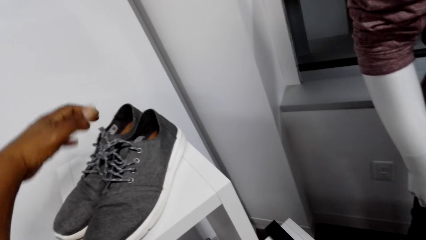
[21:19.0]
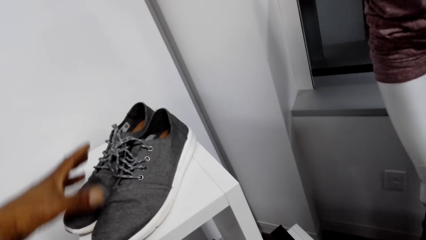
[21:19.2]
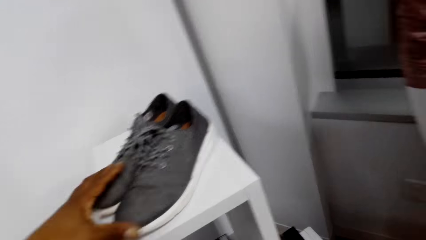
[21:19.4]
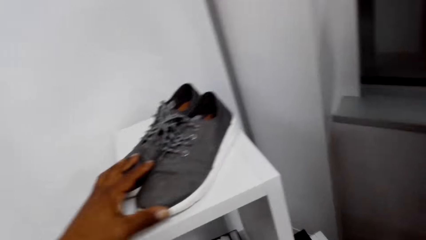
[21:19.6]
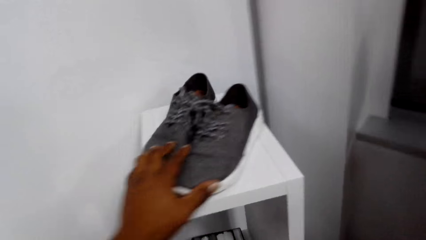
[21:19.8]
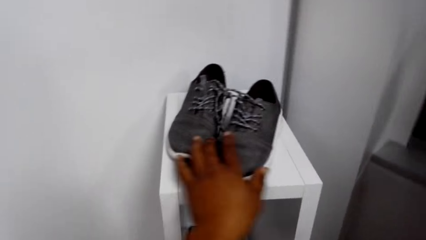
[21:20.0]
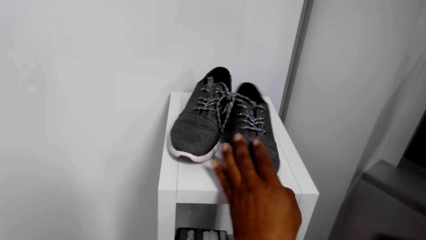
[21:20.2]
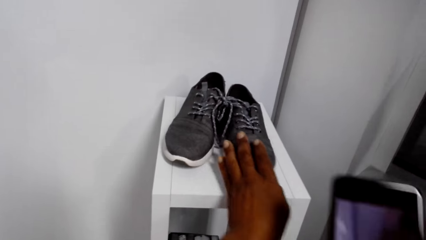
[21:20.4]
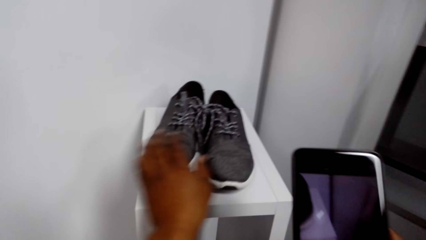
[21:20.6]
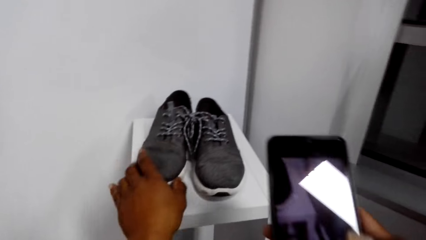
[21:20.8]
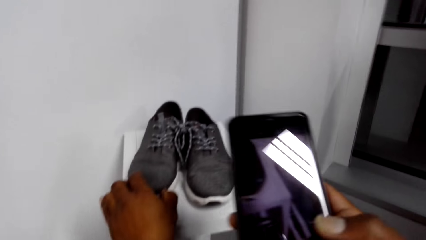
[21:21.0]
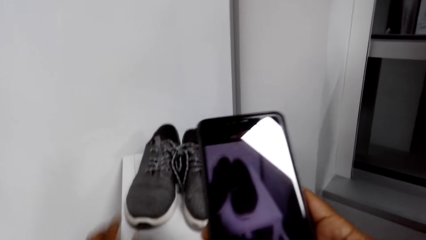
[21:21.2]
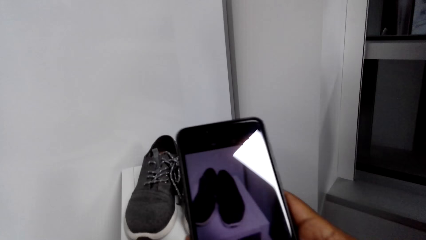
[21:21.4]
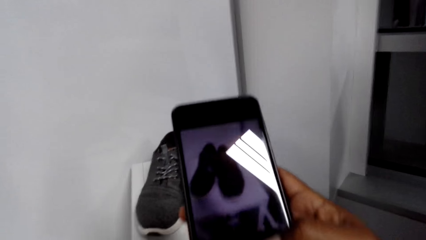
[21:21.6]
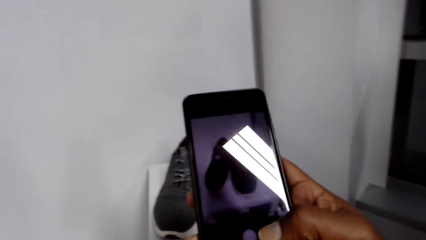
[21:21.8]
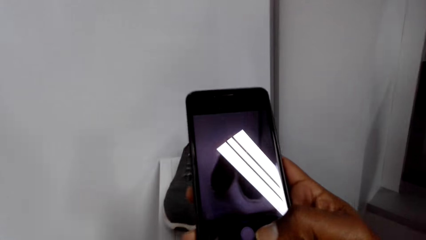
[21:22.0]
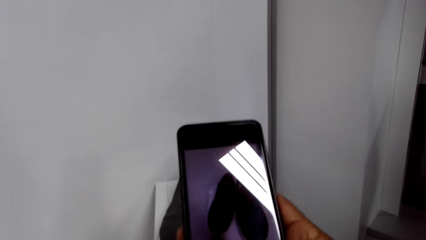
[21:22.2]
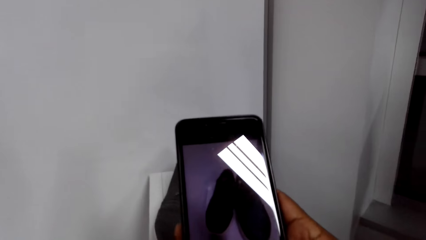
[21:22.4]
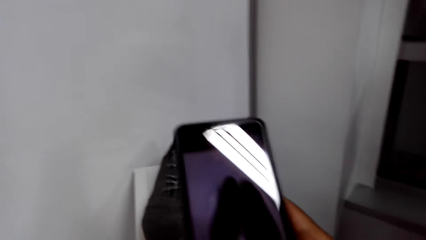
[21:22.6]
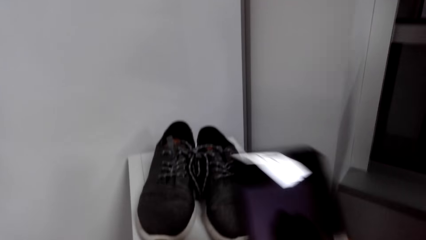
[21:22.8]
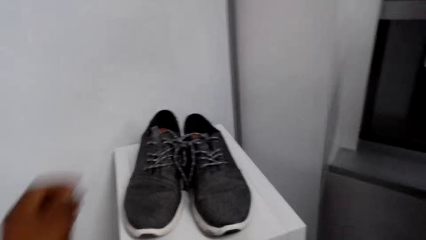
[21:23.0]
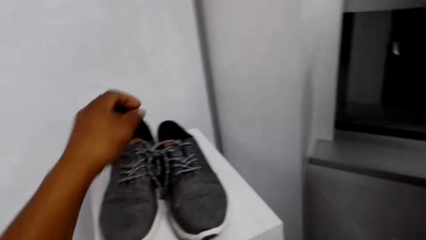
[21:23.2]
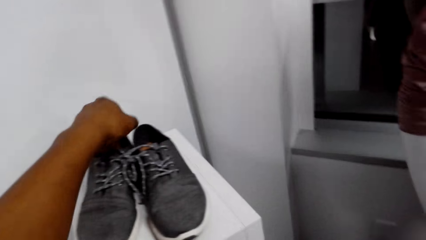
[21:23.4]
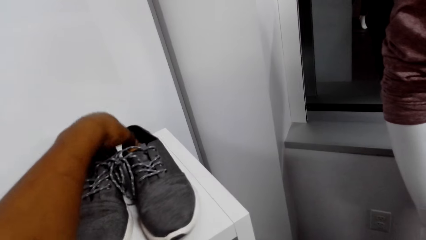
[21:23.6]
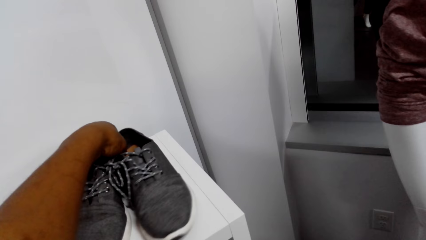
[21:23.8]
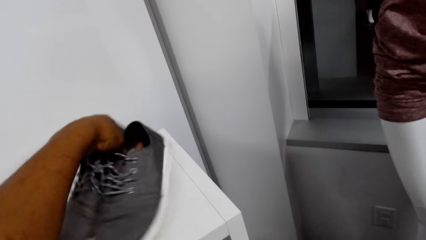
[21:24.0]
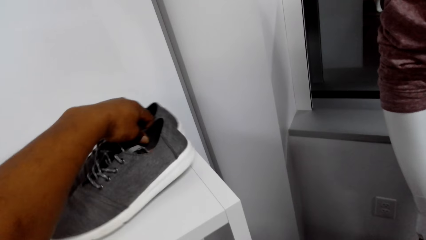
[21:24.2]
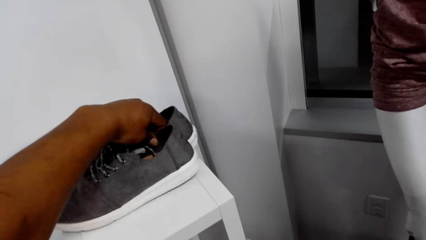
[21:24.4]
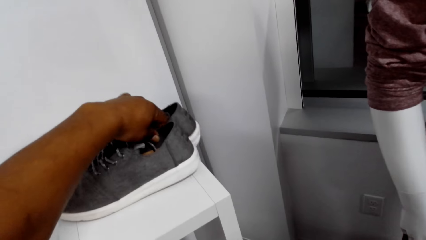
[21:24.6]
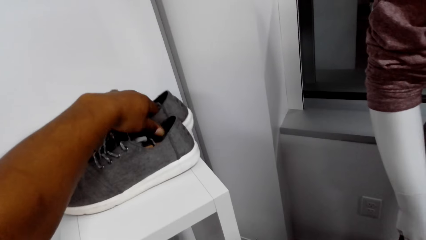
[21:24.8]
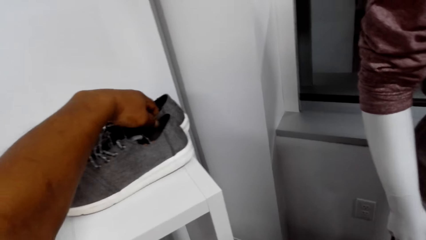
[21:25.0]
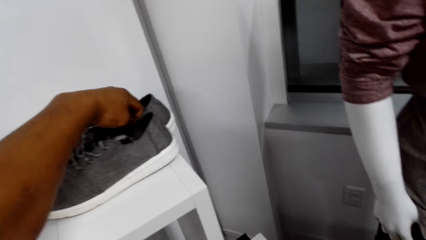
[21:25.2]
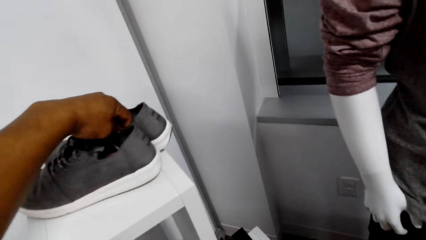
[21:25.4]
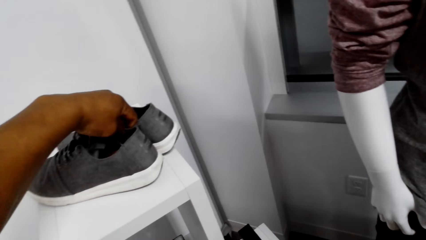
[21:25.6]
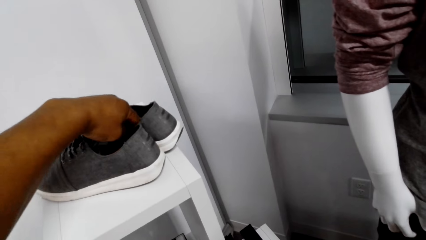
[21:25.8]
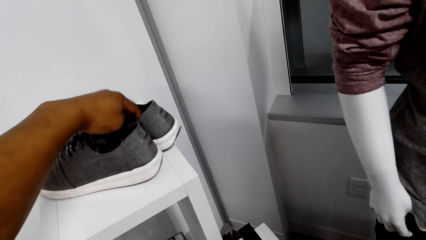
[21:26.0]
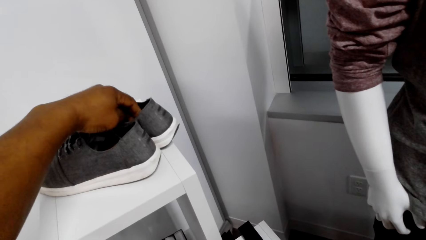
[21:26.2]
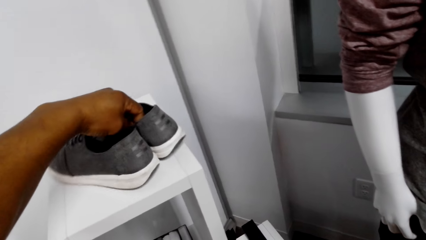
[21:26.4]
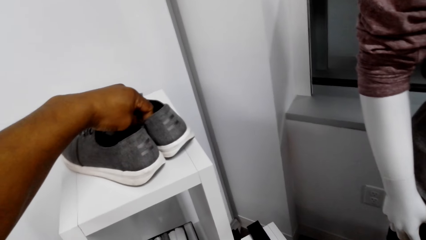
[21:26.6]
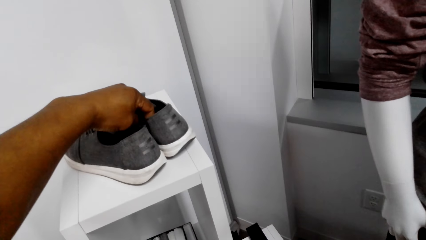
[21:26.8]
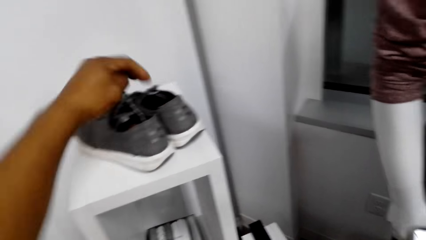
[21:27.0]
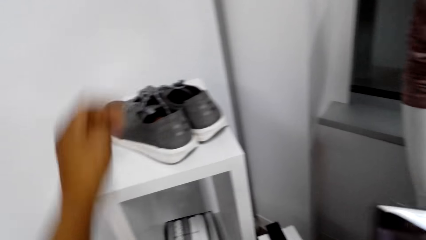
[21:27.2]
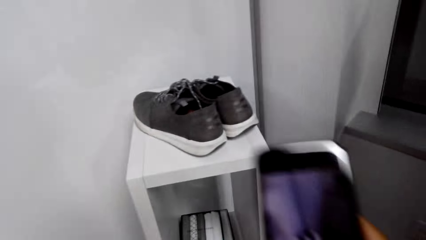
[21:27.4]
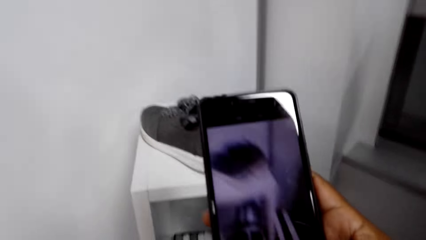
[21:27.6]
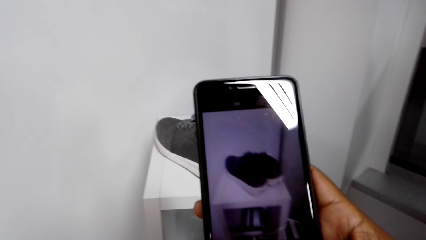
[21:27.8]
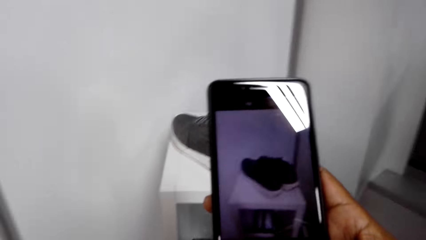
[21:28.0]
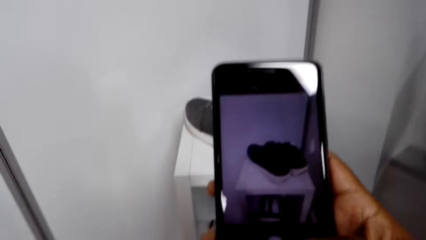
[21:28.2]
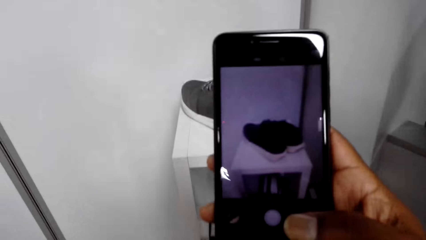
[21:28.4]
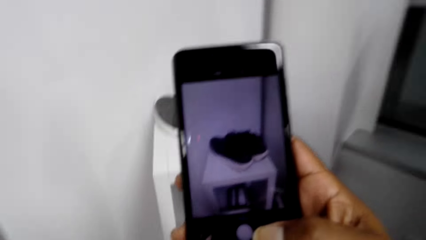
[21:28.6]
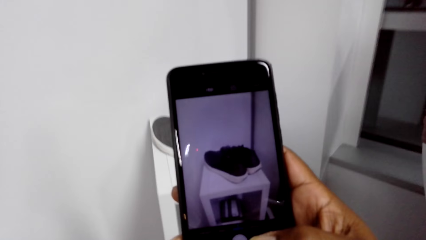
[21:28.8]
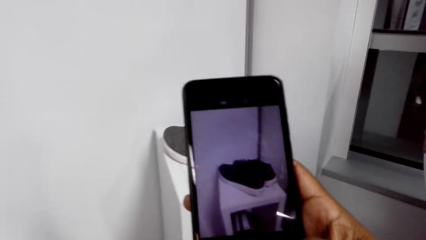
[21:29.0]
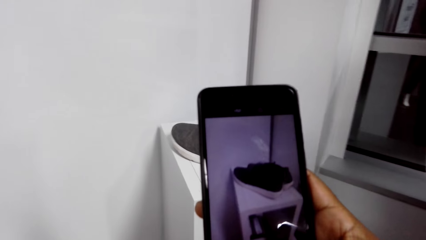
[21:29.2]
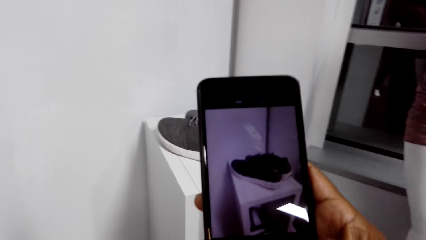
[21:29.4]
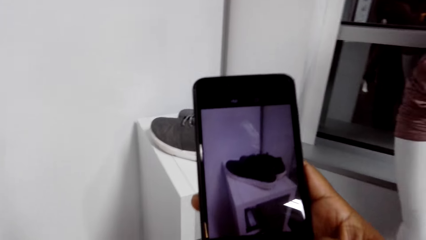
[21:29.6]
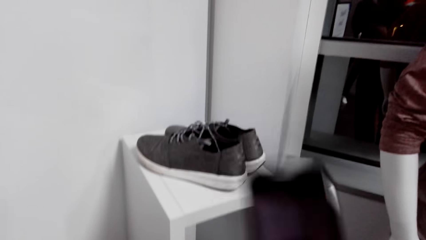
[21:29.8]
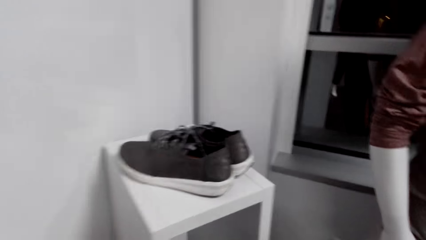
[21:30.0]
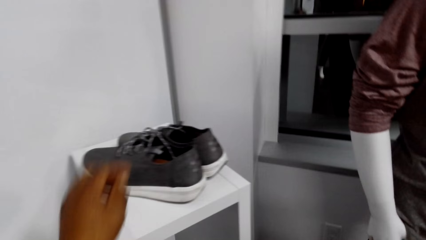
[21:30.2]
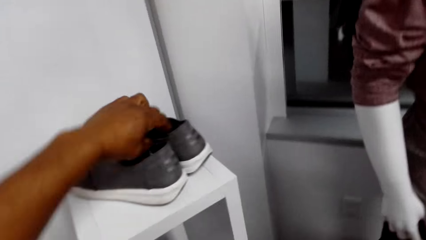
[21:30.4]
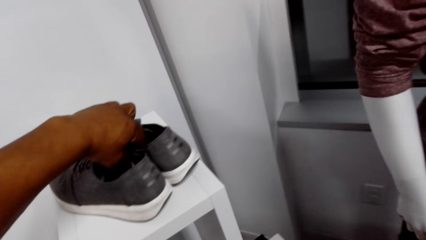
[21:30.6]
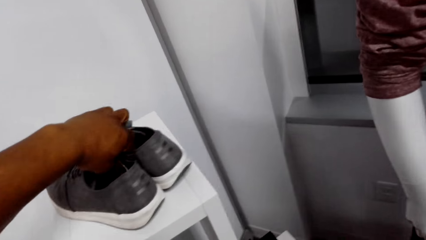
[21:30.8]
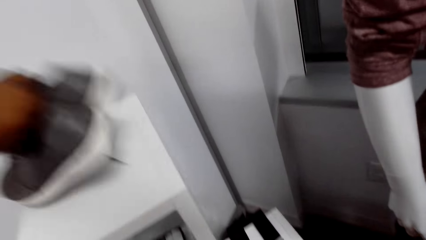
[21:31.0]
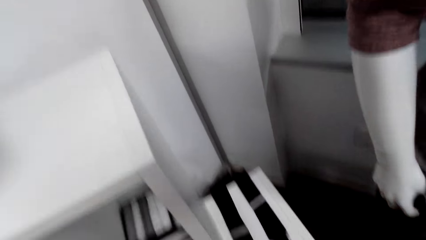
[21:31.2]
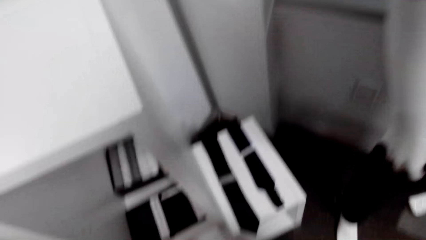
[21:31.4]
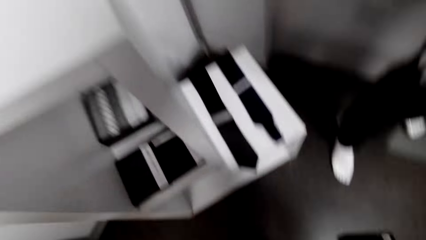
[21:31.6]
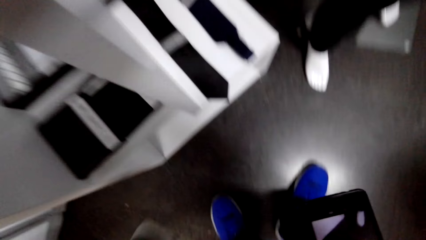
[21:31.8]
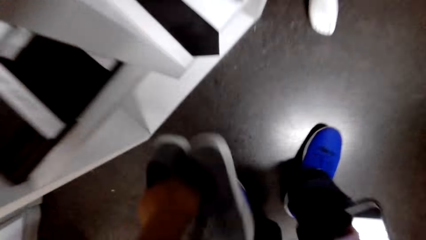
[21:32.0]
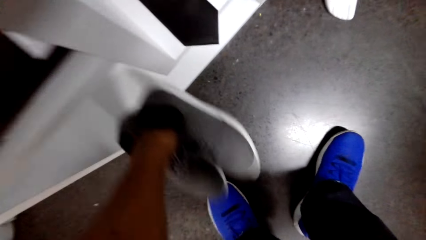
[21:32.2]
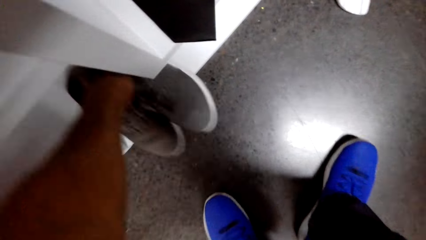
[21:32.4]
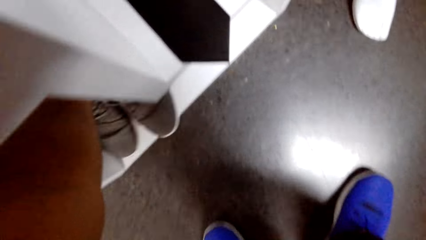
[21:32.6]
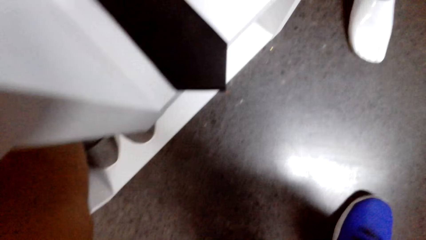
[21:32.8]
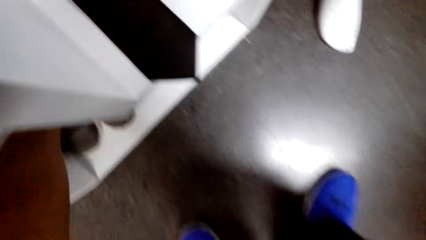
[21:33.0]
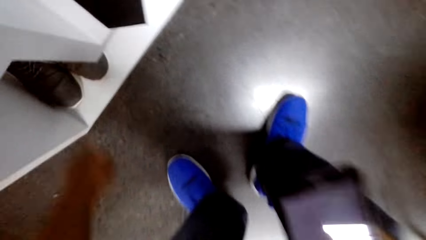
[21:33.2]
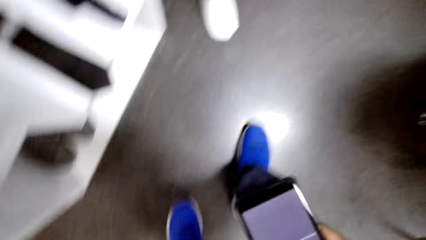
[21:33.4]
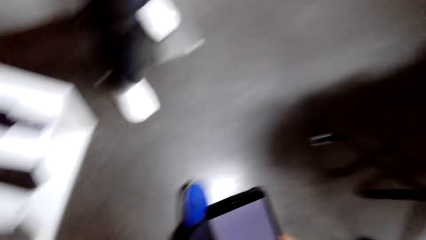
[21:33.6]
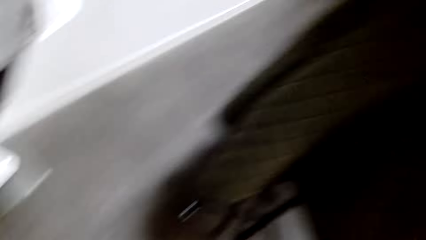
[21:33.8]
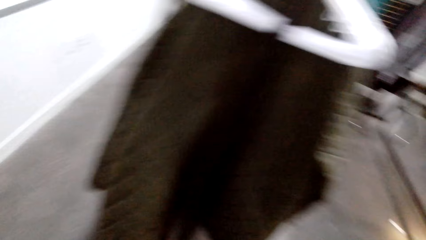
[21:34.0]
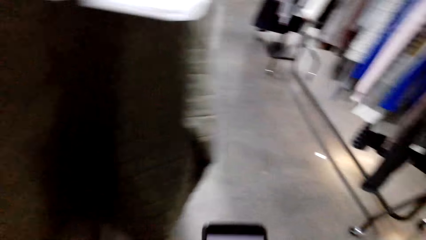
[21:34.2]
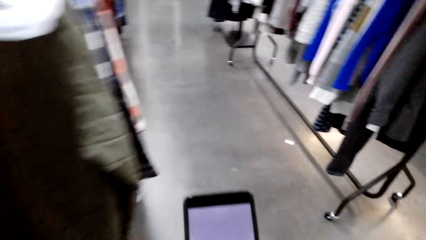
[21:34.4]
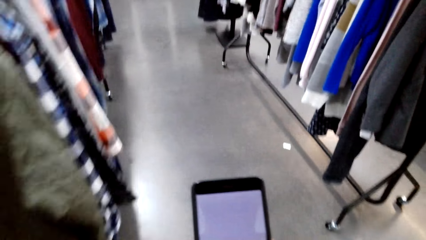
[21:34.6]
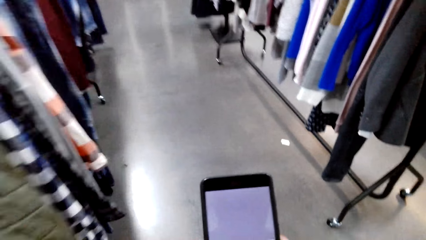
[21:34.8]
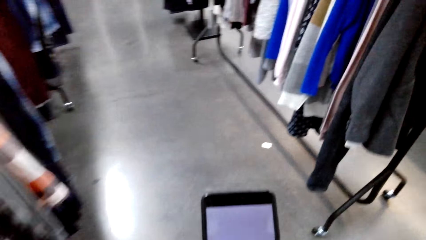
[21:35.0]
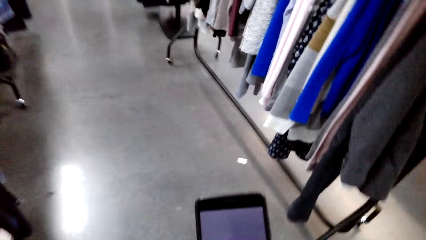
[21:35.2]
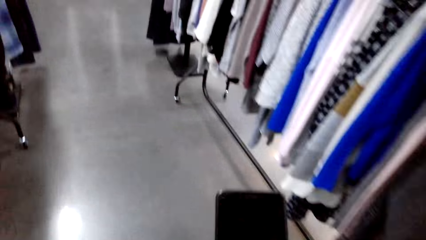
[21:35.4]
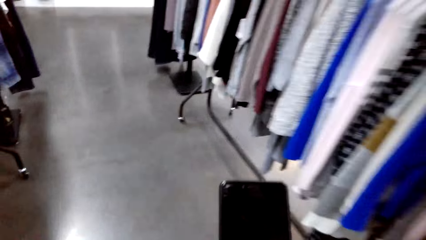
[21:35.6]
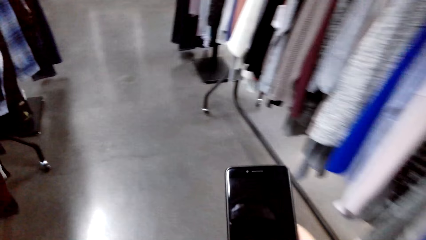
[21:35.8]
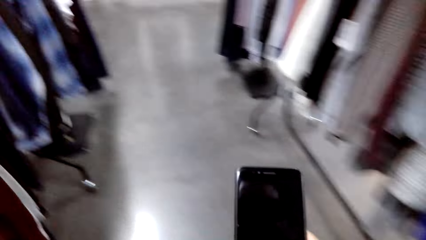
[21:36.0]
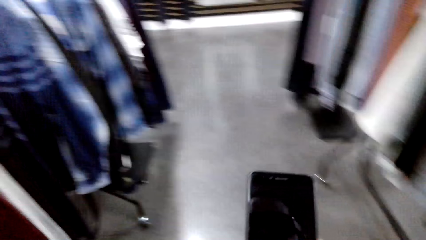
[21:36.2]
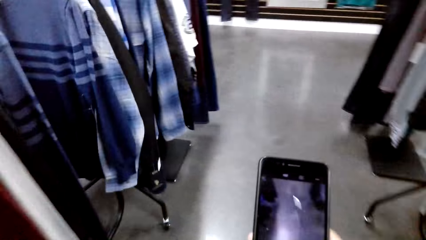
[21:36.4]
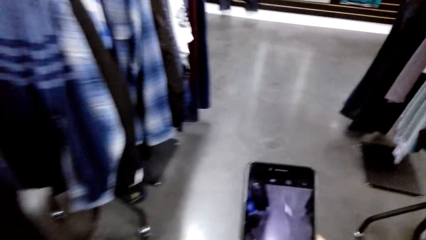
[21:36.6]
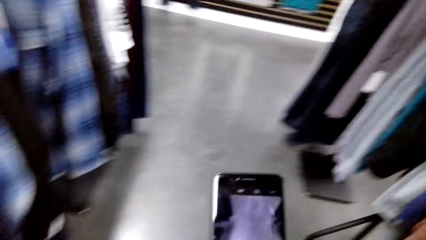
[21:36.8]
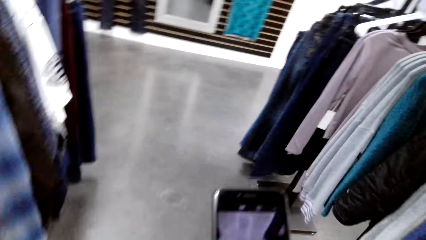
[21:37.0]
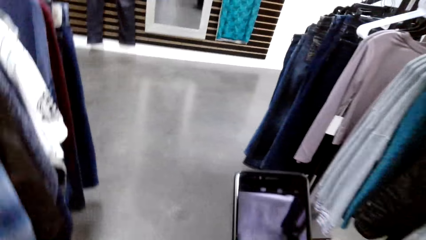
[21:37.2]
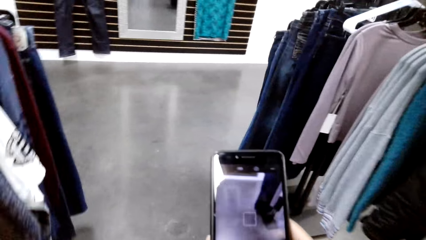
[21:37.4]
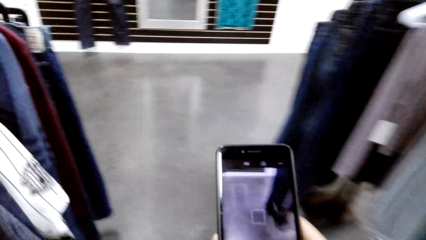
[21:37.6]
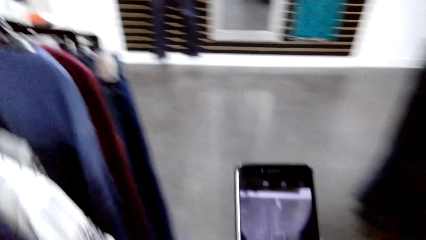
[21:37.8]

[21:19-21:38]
The camera wearer takes a photo of a pair of shoes. They touch the pair of shoes. They turn the shoes. They take a photo of the pair of shoes. They pick the pair of shoes from the stand. They put the pair of shoes on the stand or in the cabinet. They use the phone and walk around the store.
